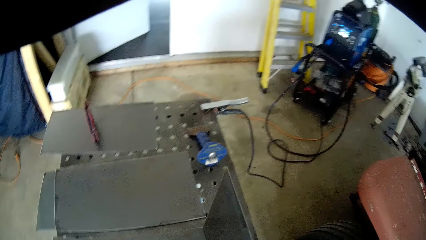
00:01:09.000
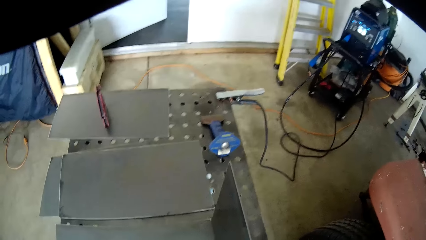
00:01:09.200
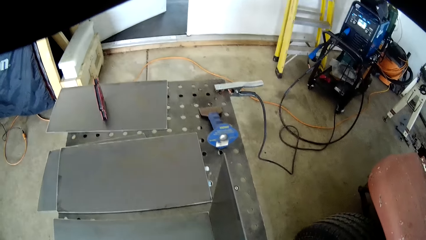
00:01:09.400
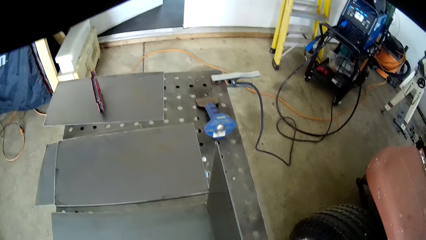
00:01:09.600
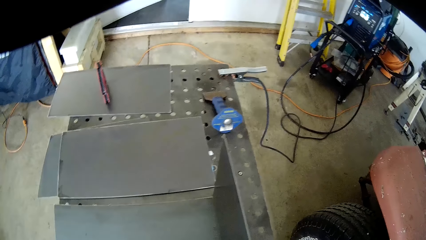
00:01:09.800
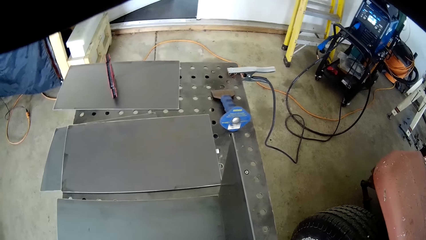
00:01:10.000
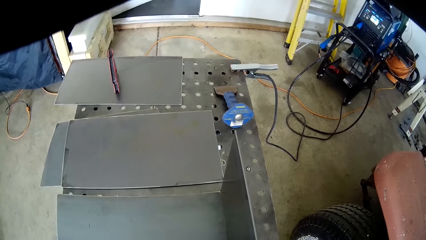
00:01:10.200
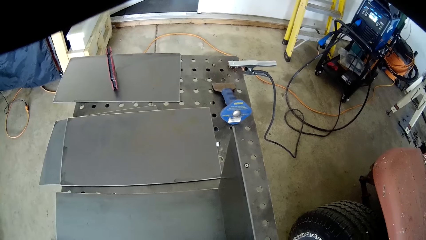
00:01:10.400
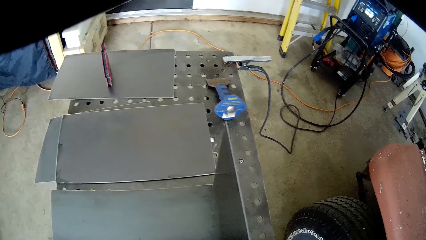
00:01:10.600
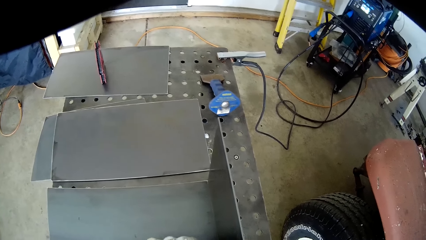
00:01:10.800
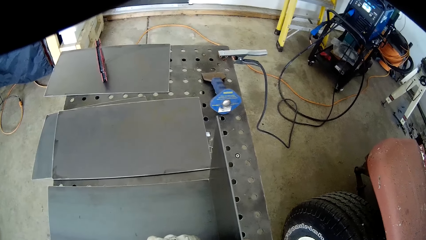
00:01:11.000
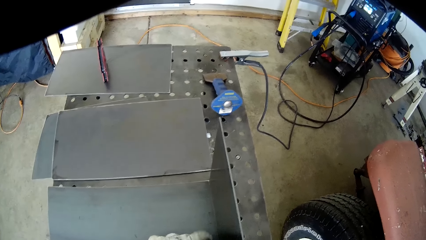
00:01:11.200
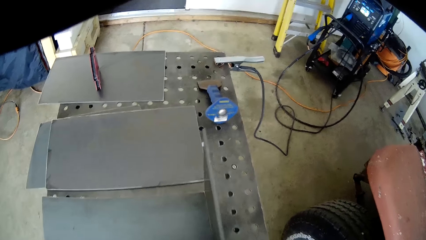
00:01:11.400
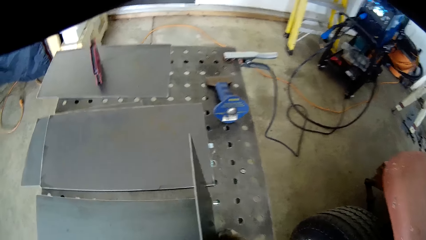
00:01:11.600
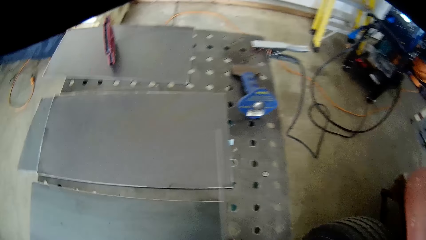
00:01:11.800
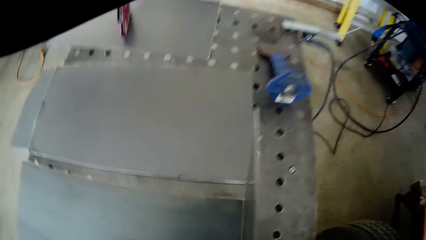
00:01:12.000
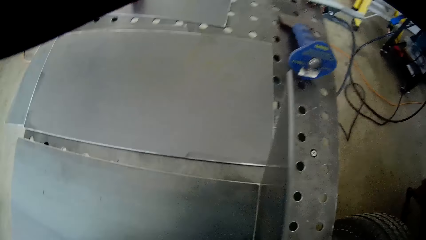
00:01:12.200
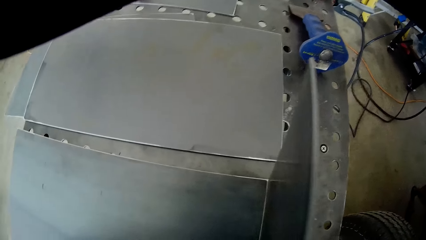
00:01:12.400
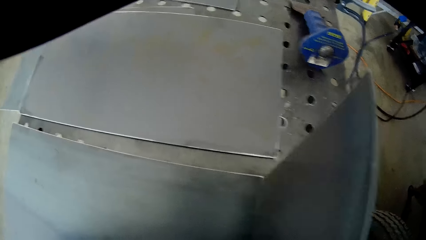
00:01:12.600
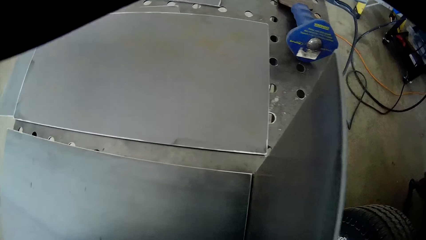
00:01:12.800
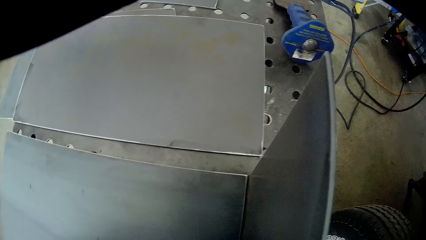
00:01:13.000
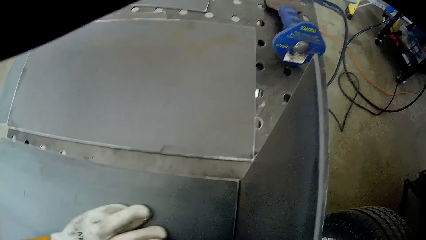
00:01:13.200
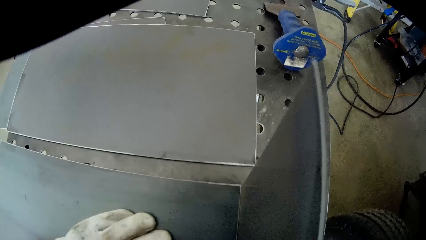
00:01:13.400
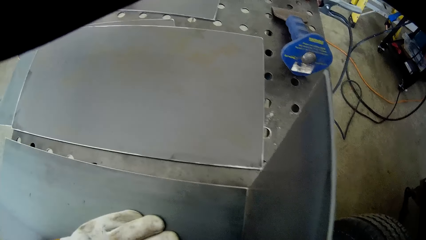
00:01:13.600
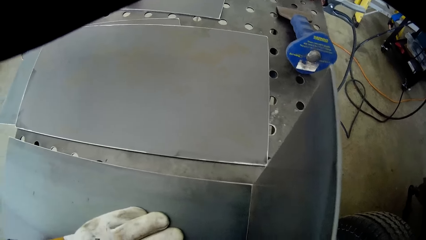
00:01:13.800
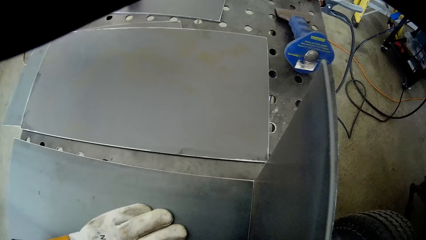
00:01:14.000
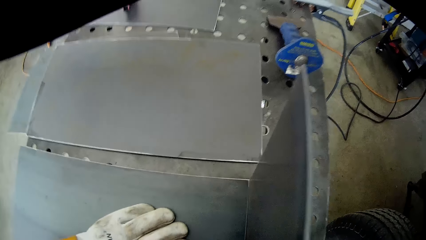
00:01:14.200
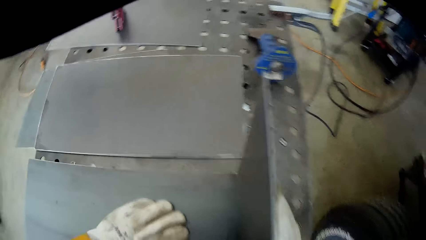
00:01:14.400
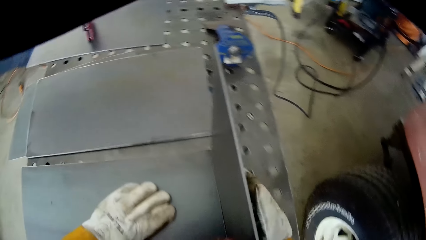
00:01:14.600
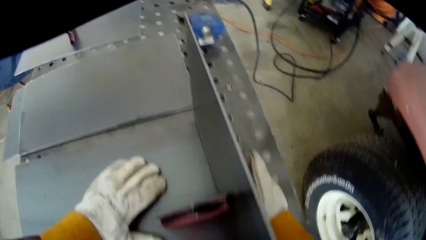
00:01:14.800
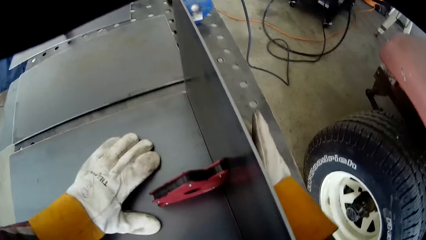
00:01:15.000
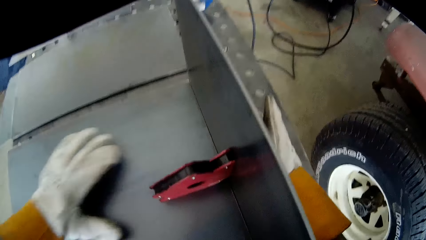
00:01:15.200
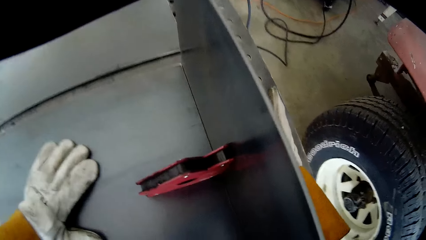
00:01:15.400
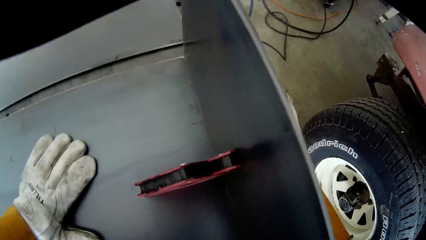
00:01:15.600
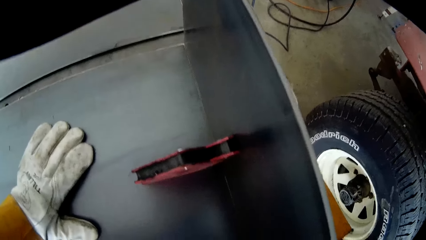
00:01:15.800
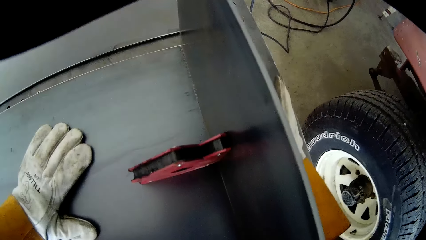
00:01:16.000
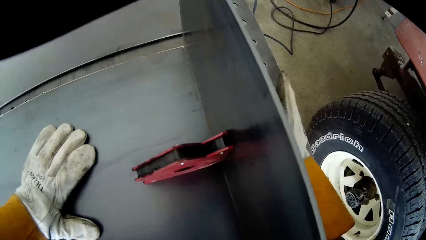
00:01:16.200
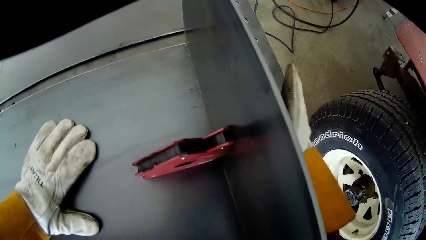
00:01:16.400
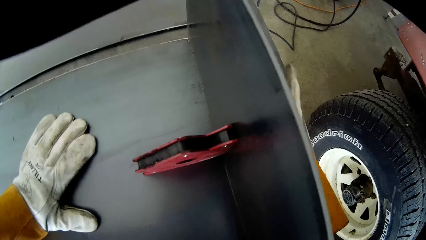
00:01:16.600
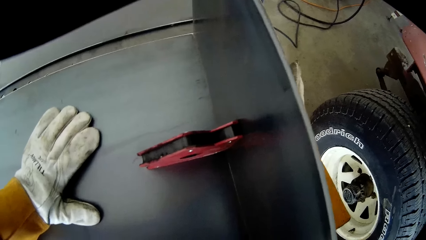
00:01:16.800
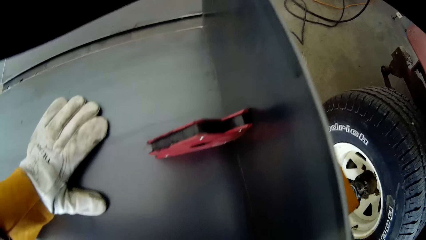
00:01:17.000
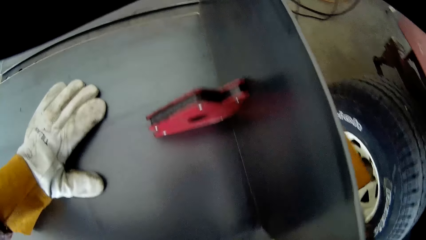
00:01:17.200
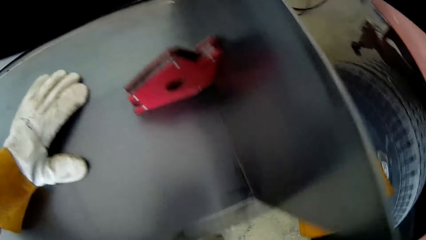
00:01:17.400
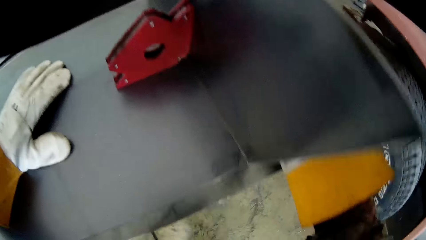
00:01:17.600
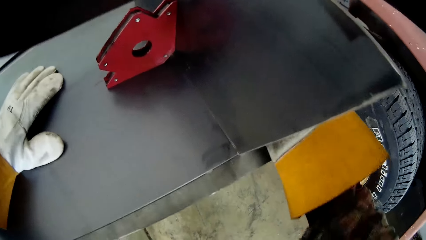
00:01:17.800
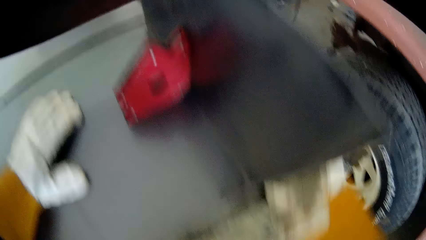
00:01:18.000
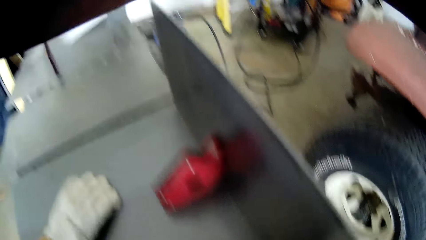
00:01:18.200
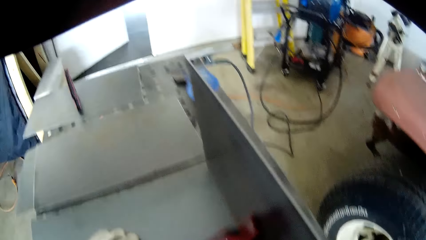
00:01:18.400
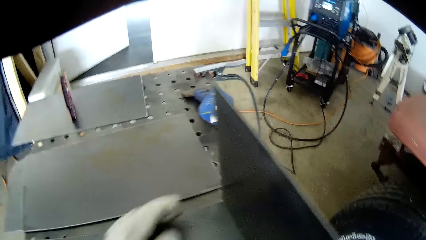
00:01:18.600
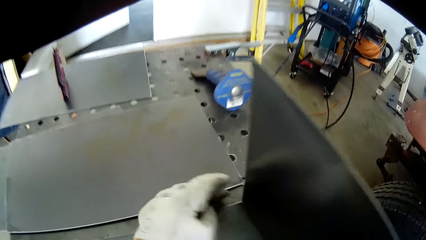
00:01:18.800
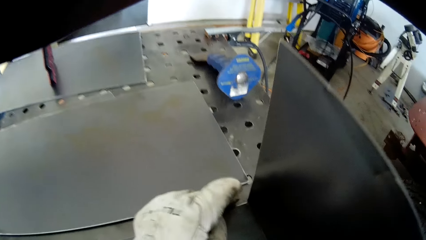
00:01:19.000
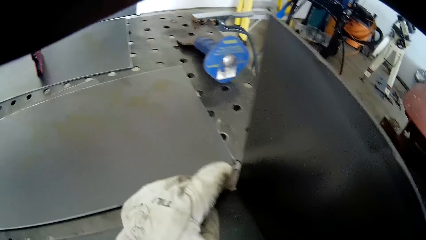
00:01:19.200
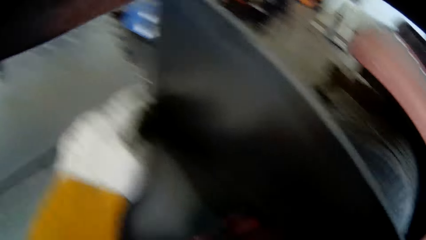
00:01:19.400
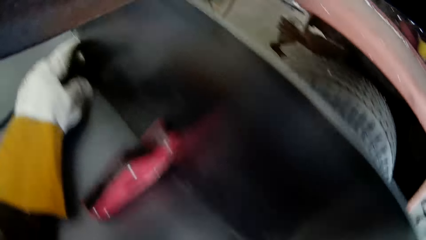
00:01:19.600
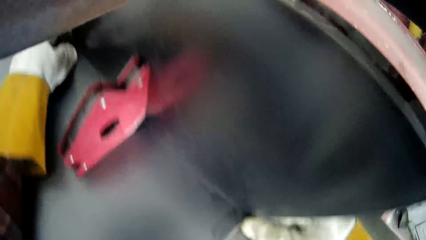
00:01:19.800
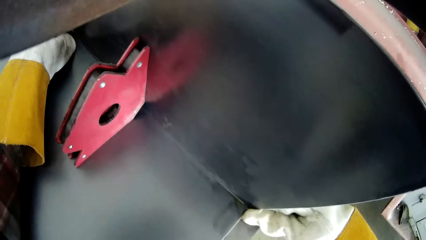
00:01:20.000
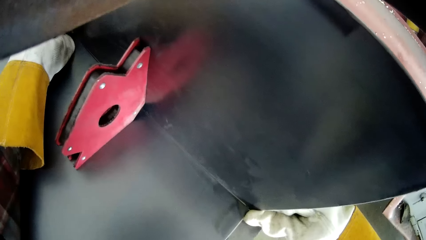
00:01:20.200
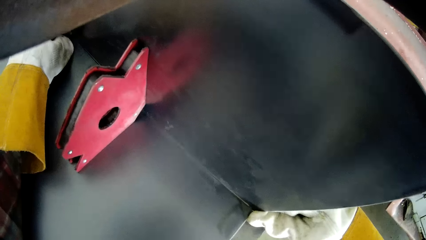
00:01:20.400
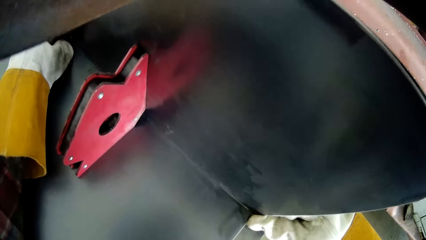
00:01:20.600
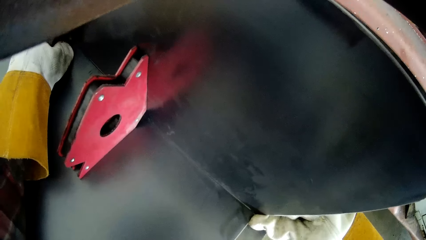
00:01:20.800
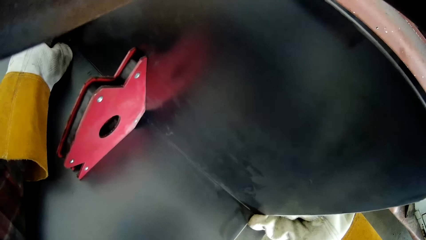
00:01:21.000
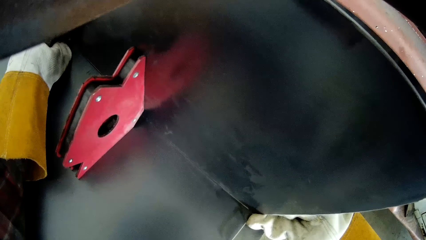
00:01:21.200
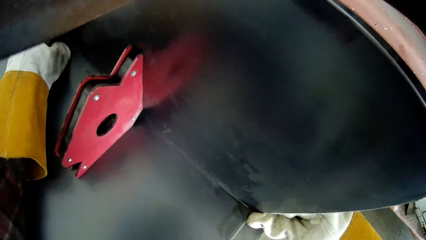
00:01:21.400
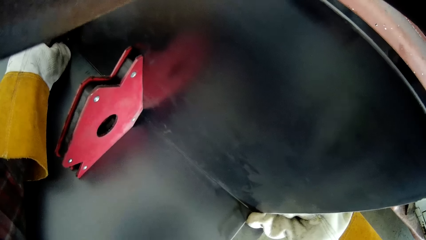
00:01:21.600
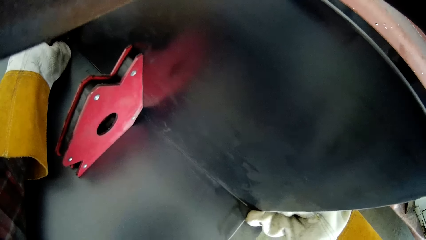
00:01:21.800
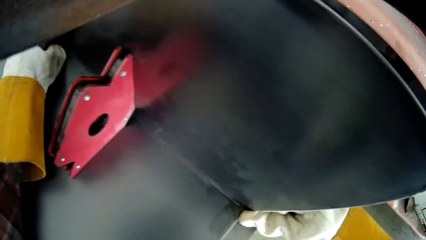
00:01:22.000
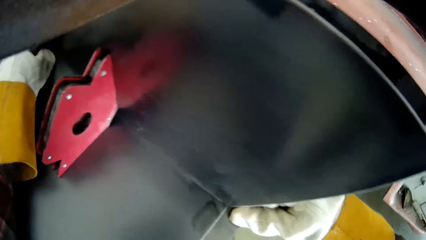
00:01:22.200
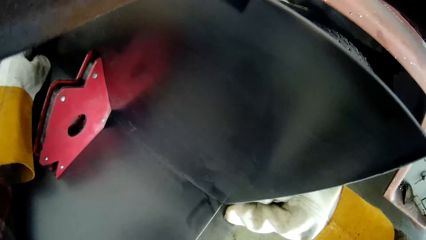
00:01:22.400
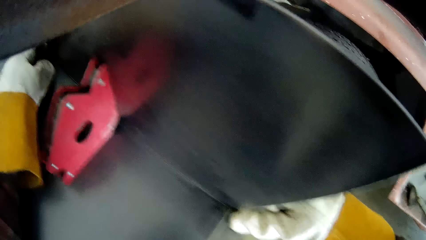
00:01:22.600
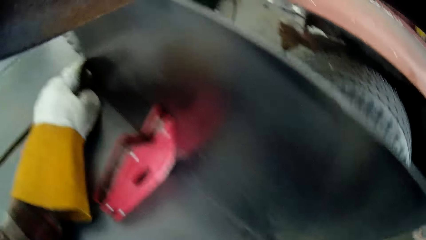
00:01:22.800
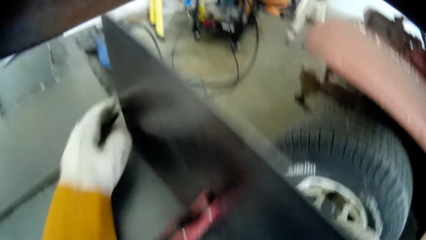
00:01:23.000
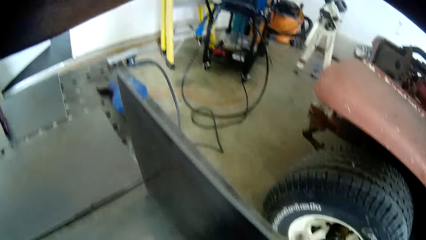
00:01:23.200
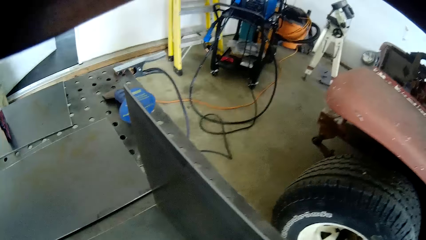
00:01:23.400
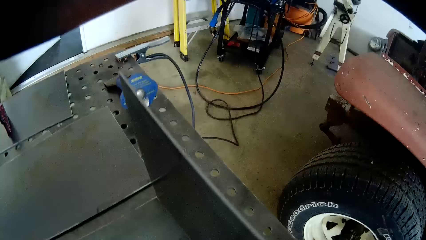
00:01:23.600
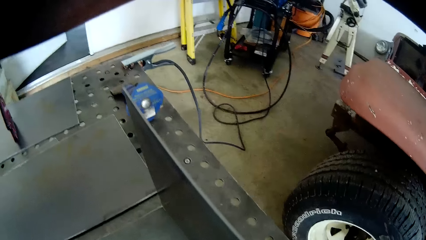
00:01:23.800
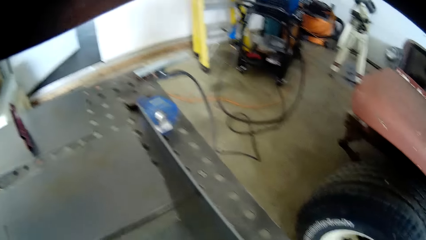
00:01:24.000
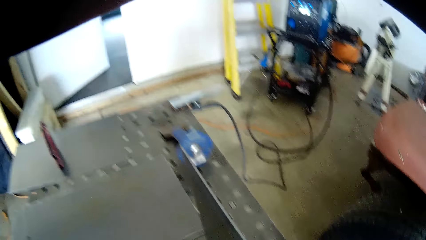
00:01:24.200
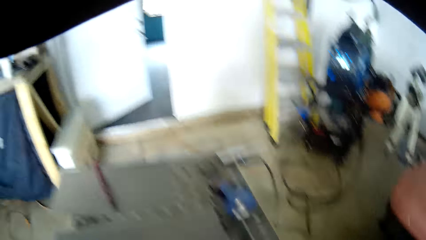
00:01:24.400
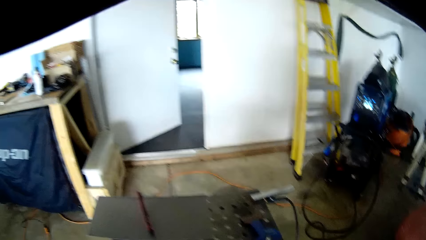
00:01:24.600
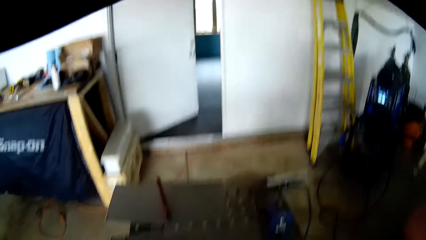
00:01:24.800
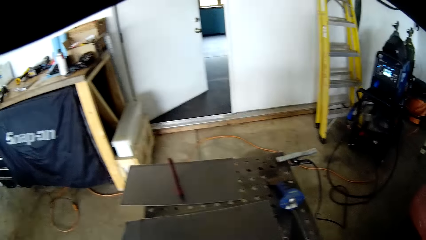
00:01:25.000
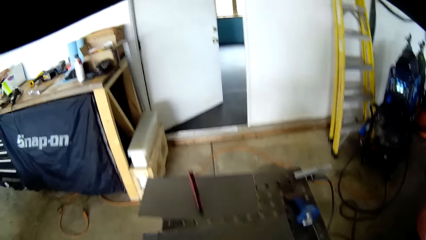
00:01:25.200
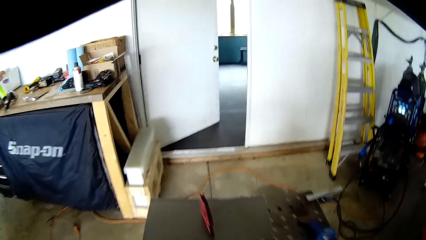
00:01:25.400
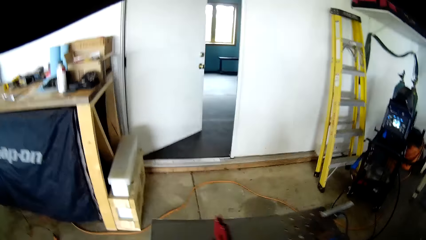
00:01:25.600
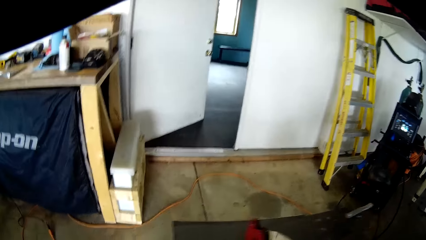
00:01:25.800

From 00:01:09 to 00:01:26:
The camera wearer fixes the steel sheet.
